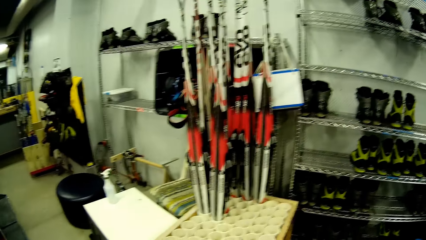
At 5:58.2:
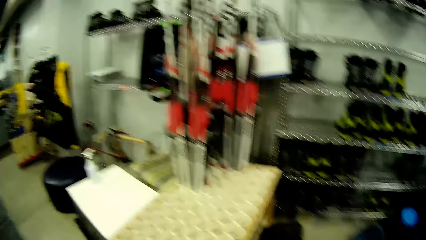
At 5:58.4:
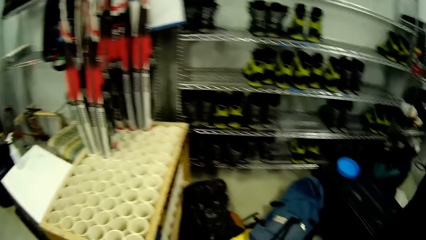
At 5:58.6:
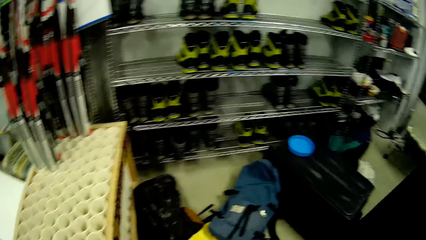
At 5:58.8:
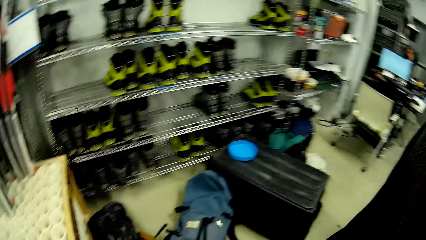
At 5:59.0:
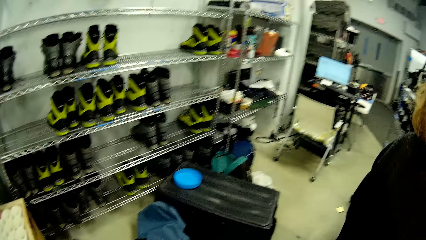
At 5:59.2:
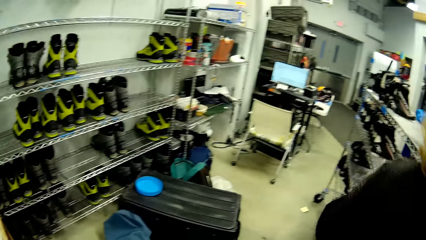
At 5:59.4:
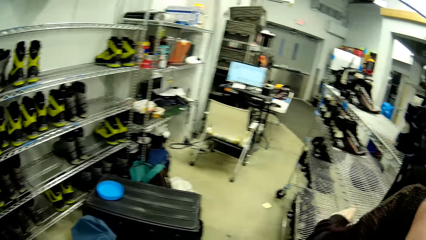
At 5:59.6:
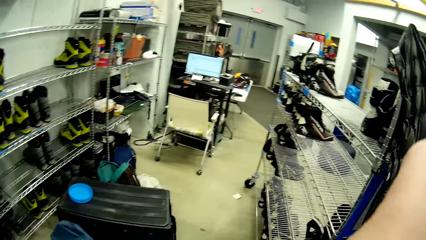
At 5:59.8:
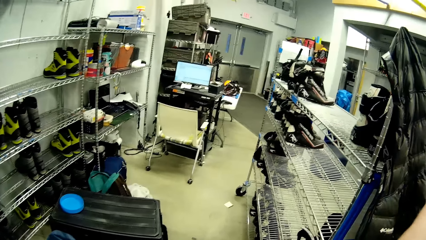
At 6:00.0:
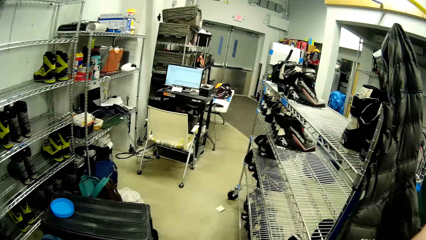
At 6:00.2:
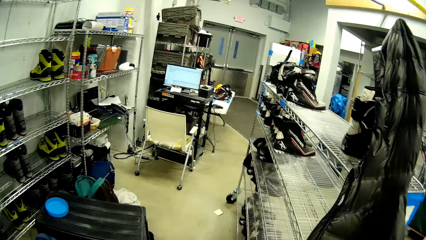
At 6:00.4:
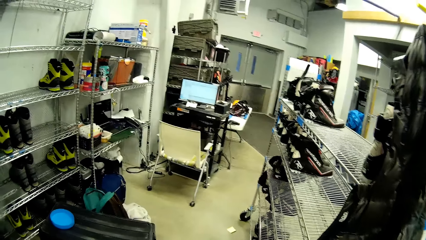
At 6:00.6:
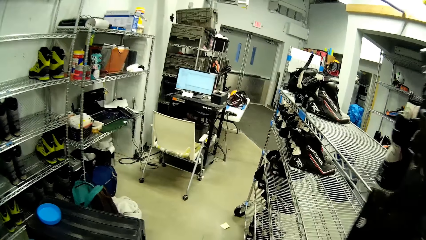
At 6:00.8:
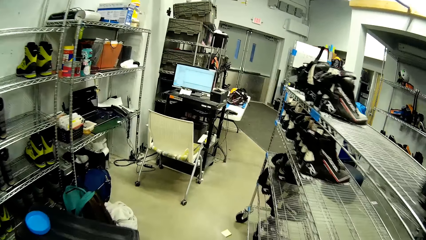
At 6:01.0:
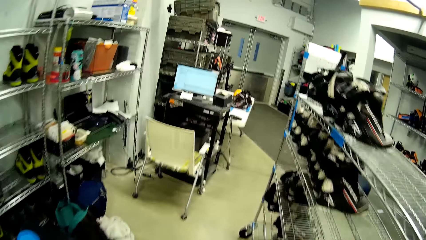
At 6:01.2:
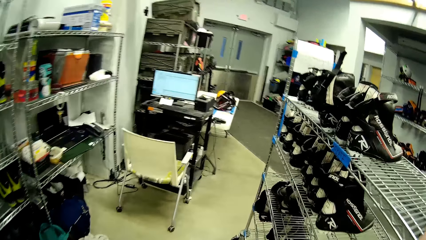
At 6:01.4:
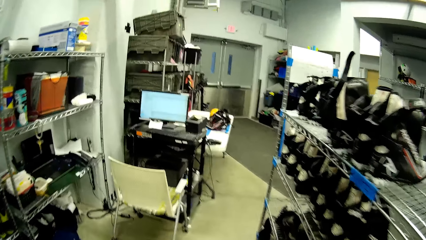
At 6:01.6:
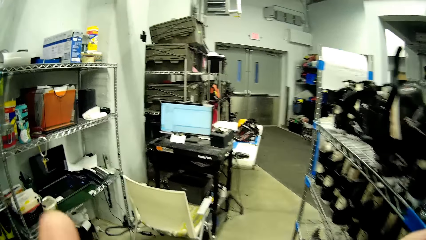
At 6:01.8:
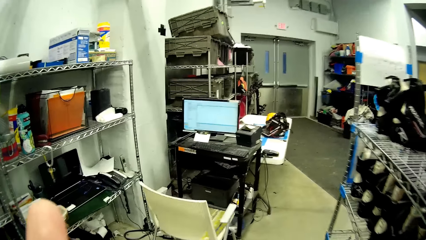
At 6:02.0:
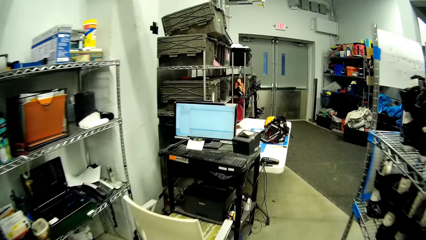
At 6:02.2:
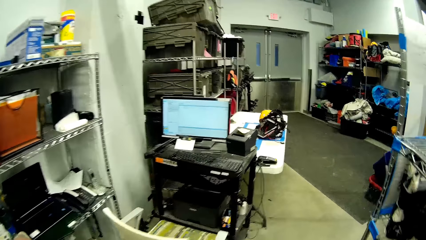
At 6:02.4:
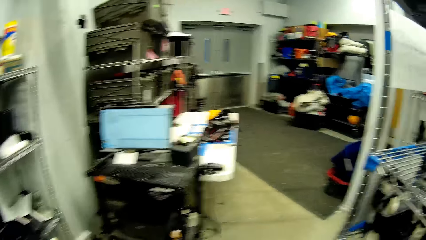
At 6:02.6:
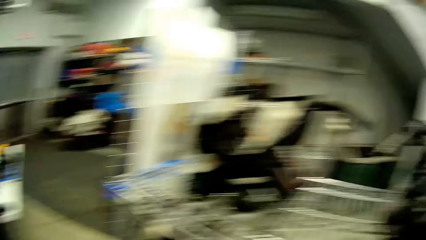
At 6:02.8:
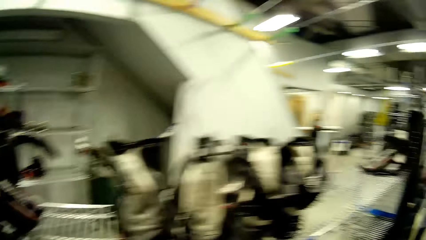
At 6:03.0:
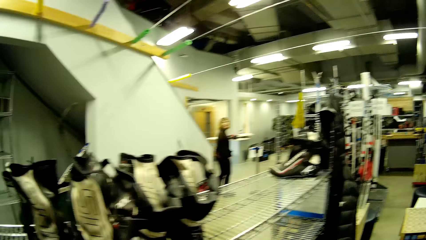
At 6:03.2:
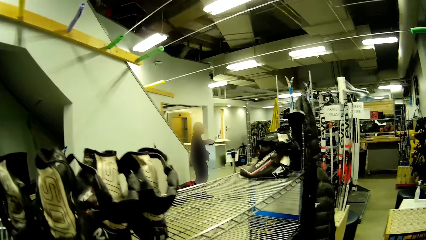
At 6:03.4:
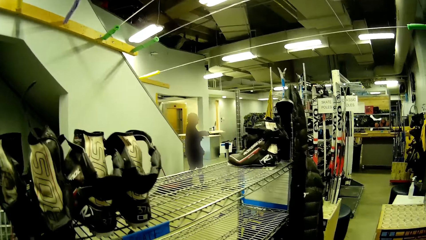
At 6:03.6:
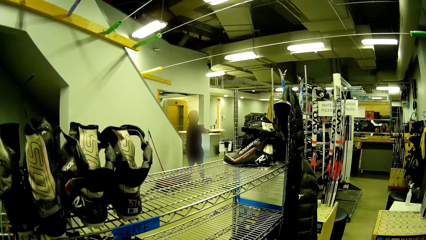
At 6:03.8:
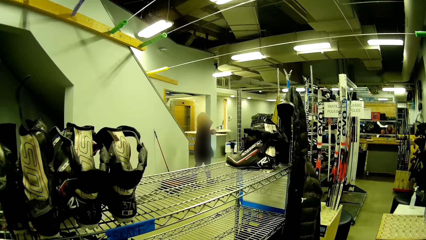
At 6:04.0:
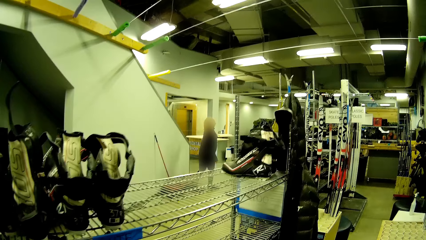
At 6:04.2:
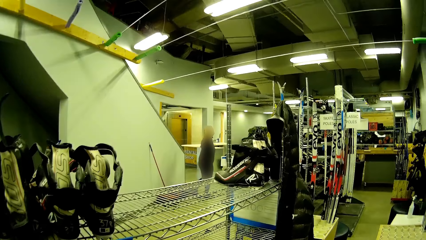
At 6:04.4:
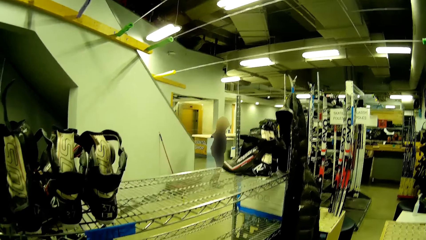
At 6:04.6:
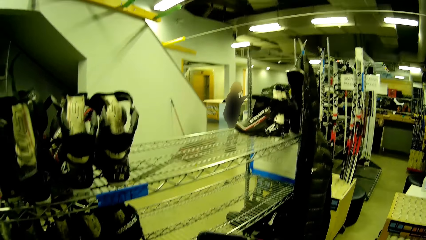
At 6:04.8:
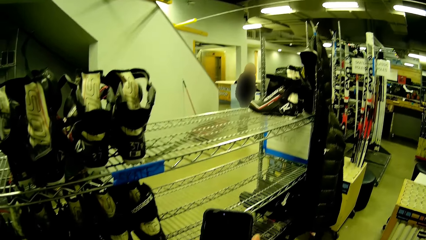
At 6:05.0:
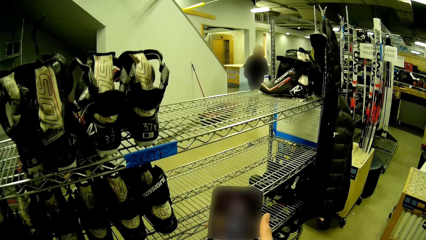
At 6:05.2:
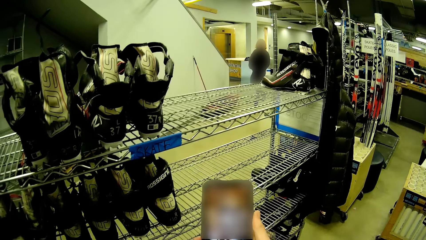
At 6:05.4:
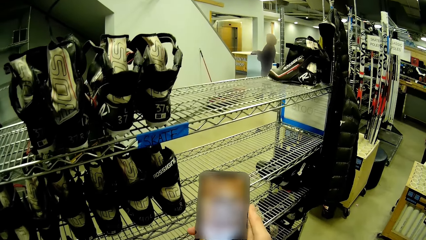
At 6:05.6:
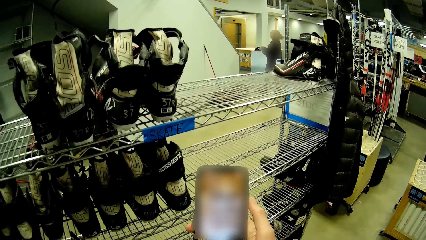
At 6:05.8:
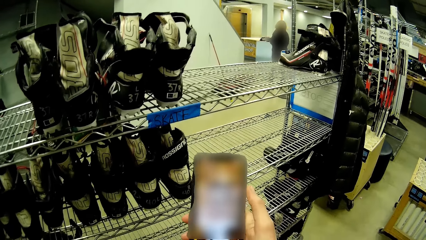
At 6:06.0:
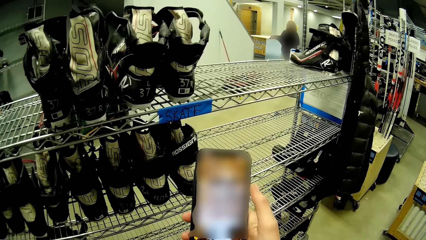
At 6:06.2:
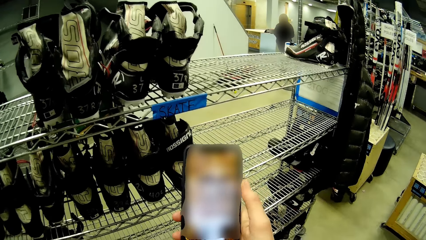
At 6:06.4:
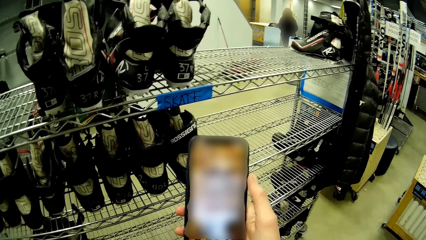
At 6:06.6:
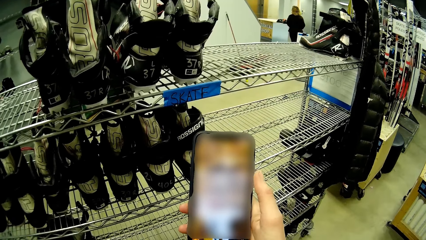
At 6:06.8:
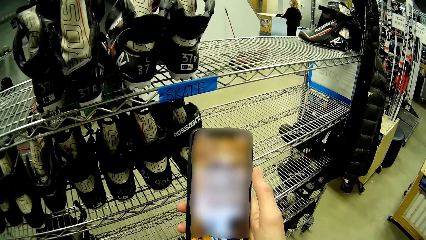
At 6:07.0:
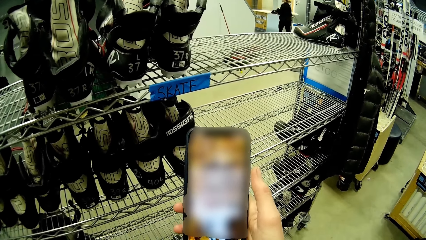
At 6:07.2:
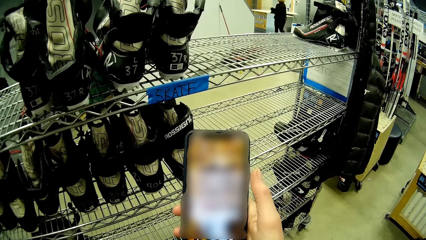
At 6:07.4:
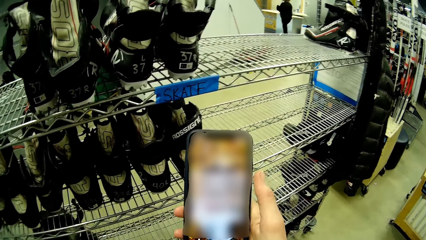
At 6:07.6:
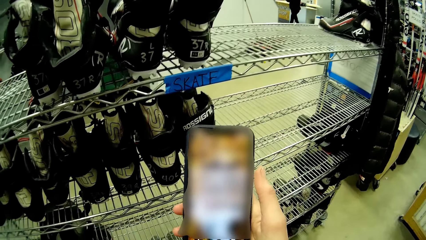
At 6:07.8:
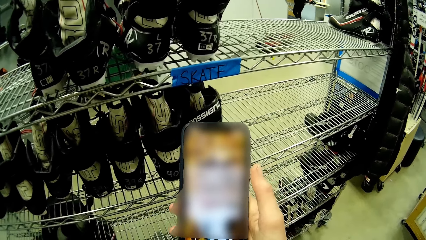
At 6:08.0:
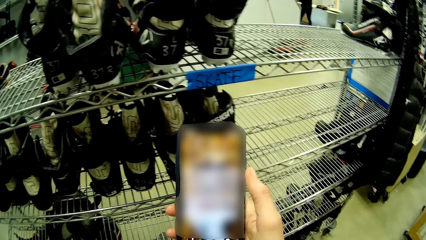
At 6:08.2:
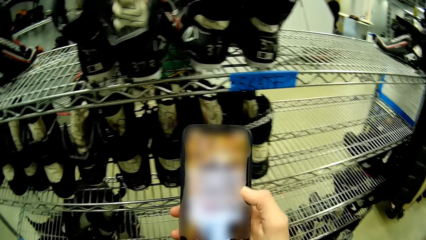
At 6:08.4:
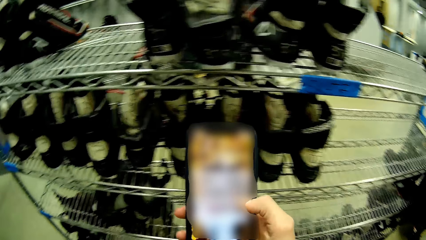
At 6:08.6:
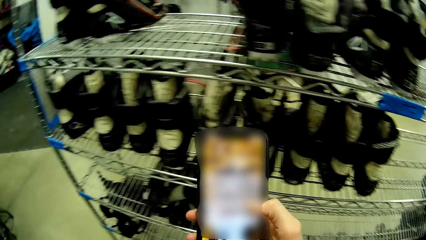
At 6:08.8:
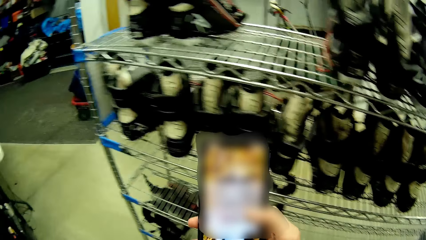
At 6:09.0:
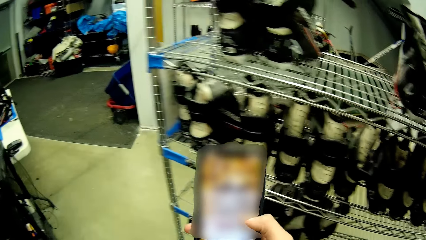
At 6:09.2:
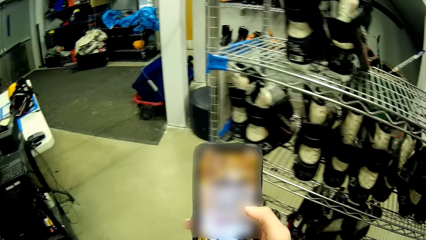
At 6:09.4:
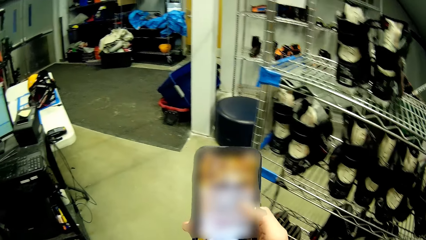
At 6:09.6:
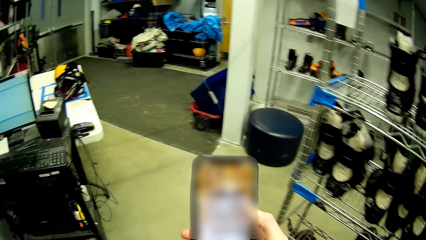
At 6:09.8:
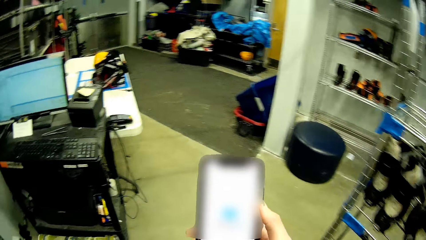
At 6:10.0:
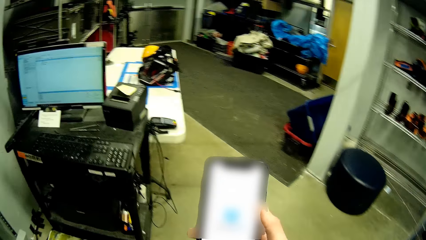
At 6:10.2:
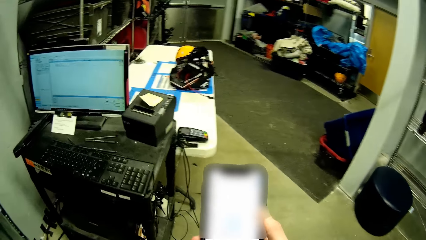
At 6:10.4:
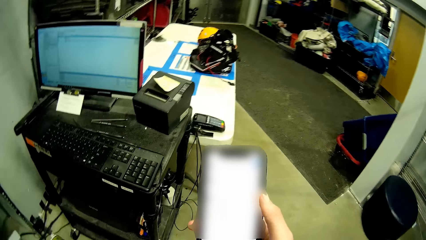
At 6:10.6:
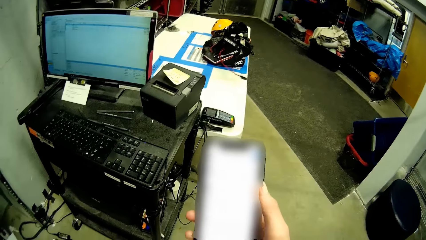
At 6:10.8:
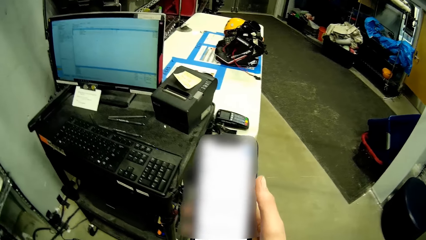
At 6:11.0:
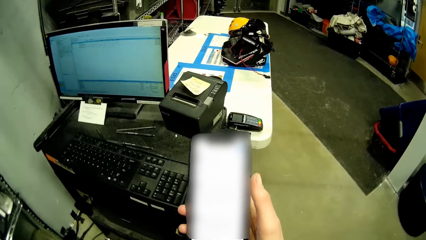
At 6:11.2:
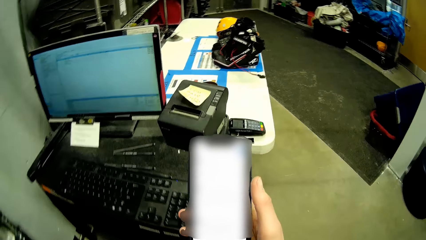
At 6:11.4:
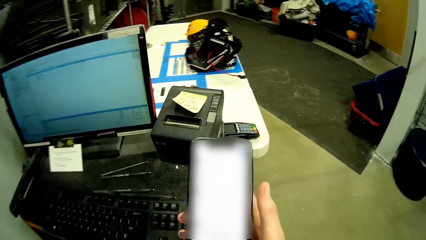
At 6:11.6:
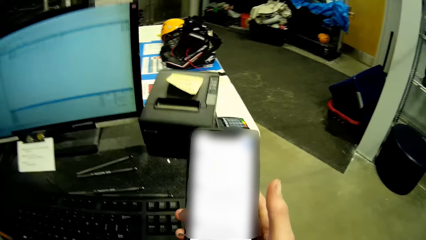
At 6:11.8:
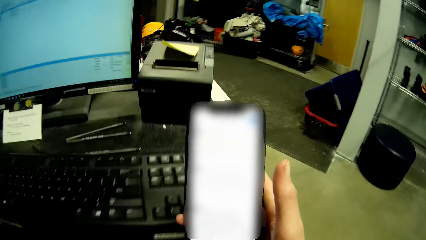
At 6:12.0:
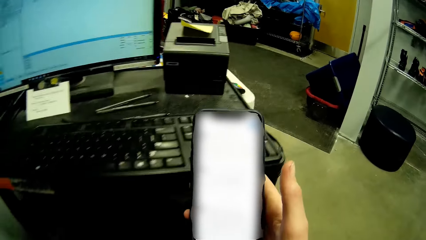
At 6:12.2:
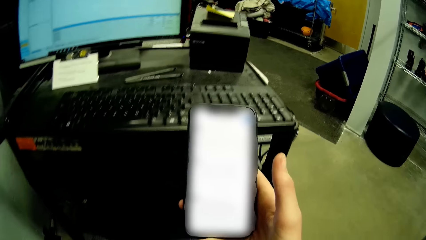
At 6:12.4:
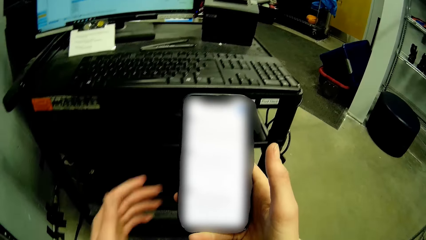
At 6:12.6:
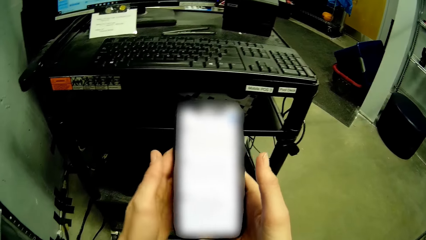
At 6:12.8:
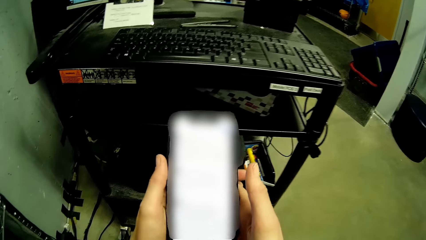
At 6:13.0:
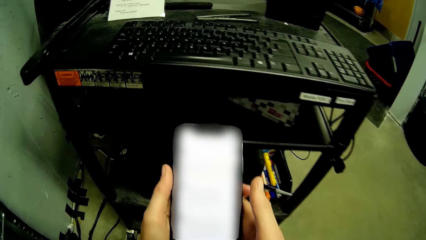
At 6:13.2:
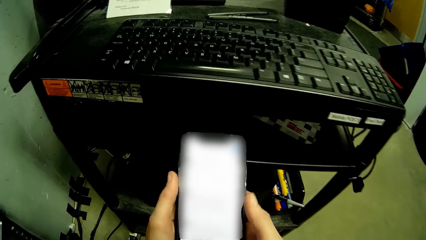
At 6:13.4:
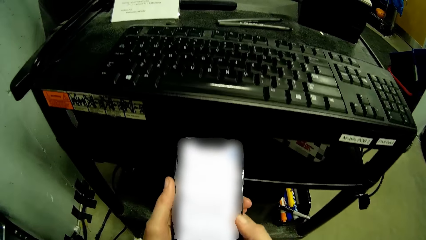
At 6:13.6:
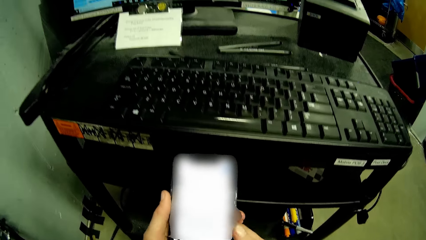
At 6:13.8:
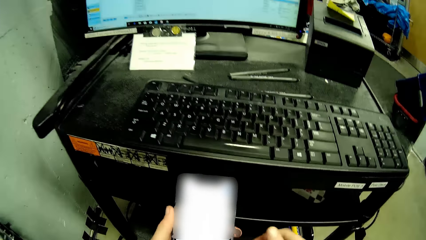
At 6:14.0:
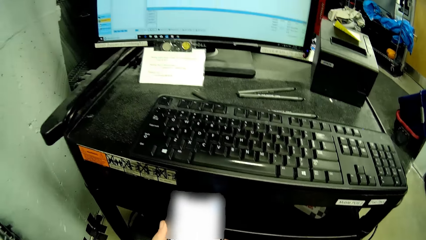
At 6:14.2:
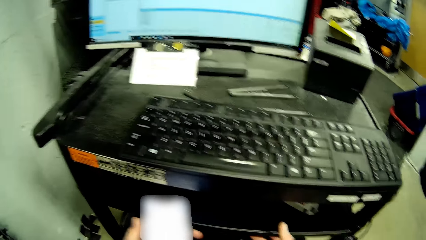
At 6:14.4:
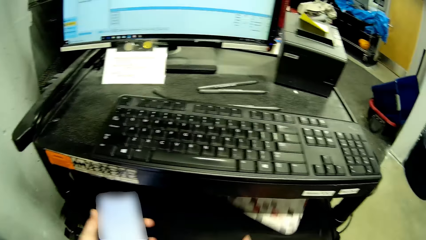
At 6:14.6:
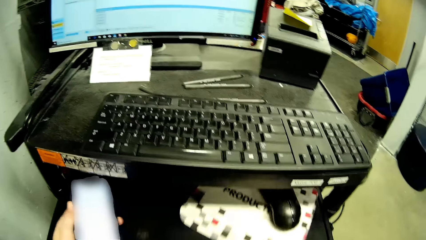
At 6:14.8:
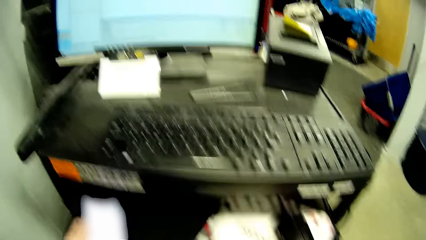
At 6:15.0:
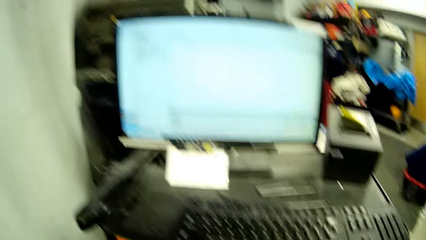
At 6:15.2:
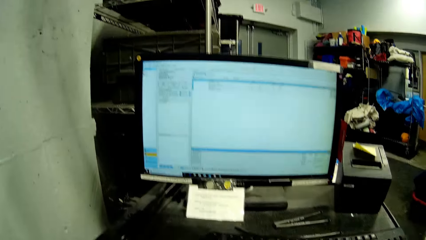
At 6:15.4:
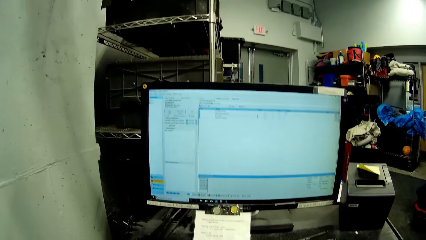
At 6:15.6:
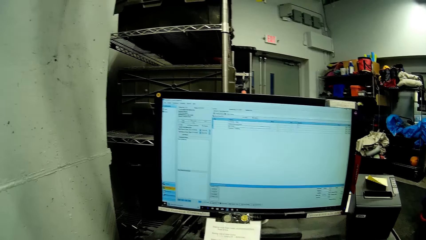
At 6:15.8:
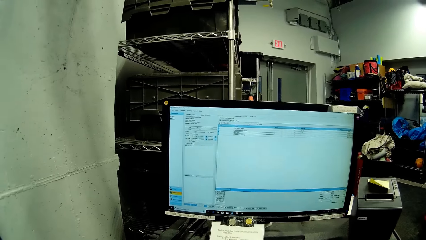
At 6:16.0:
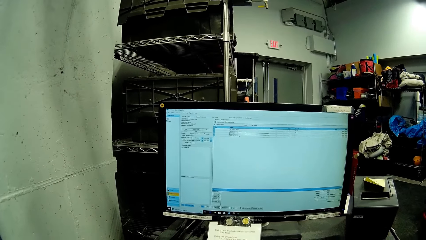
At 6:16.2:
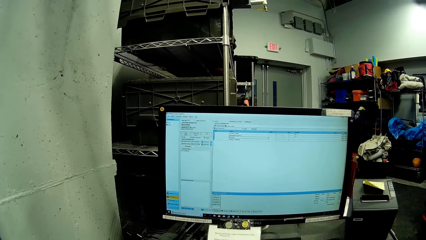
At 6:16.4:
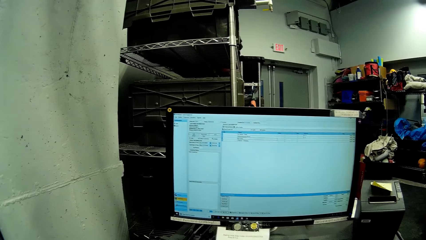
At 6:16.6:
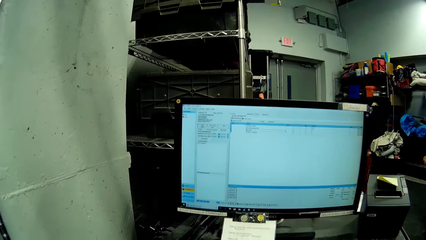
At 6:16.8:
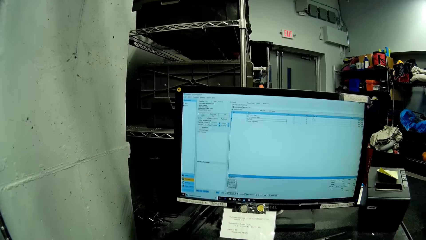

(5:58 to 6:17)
The camera wearer looks around. He walks around. He uses the phone. He holds the phone in his right hand. He holds the phone with both hands. He takes his right hand off the phone in his hands. He pulls out a mouse pad from a locker.
